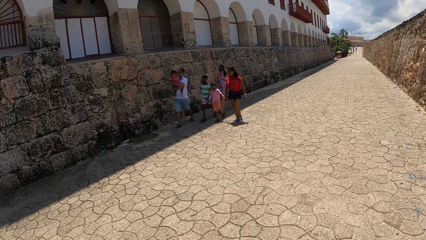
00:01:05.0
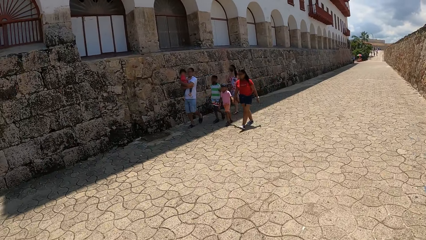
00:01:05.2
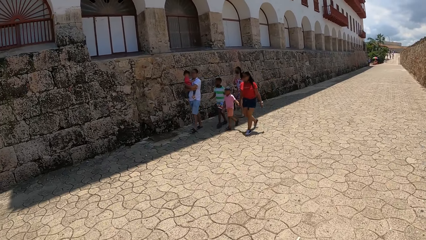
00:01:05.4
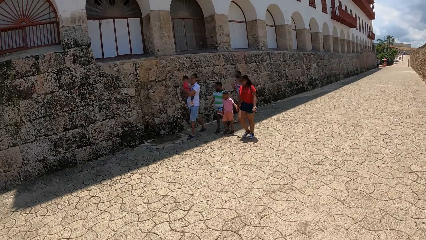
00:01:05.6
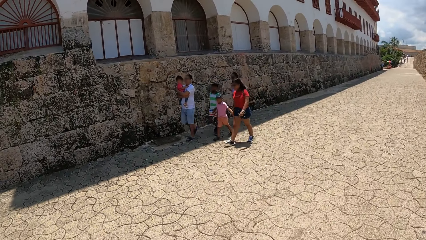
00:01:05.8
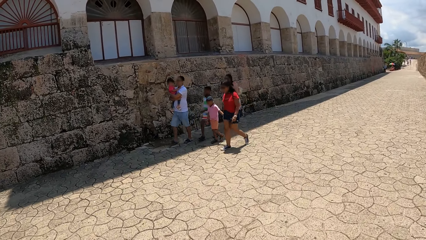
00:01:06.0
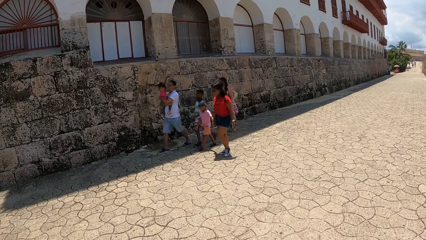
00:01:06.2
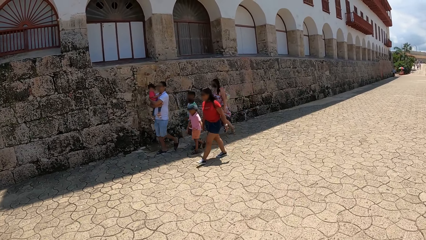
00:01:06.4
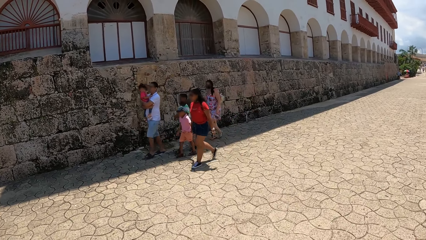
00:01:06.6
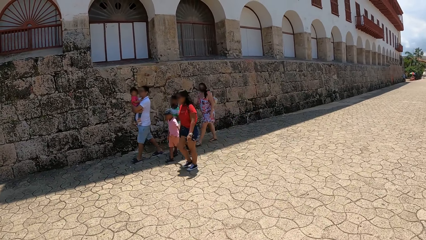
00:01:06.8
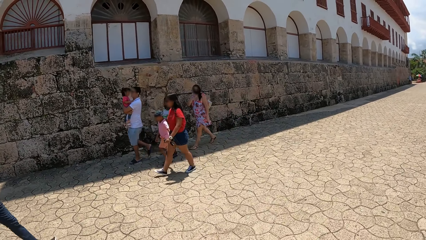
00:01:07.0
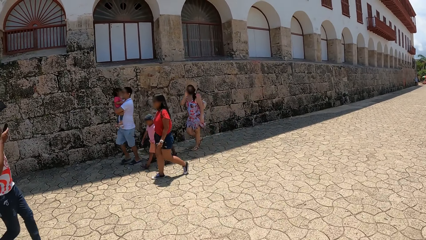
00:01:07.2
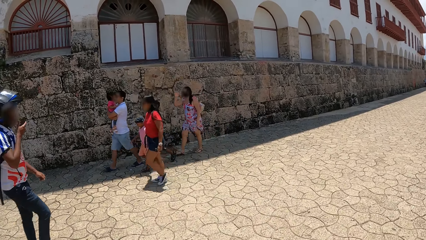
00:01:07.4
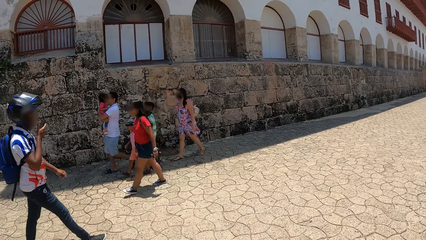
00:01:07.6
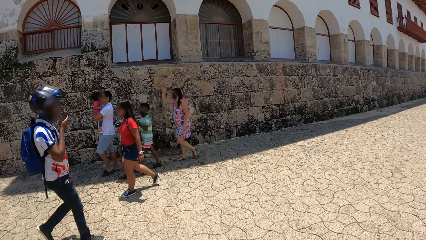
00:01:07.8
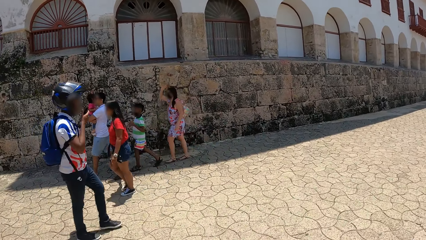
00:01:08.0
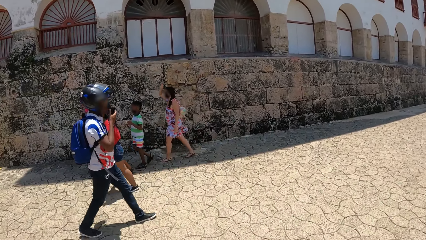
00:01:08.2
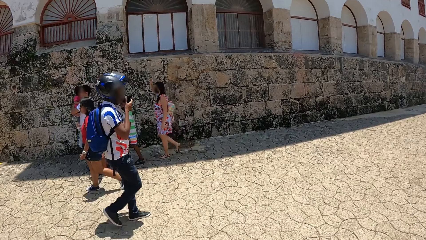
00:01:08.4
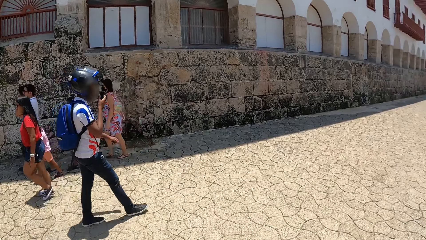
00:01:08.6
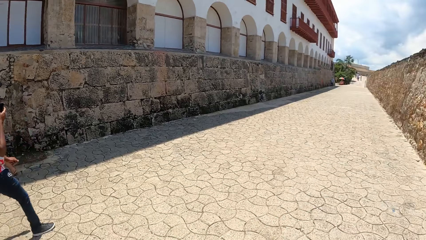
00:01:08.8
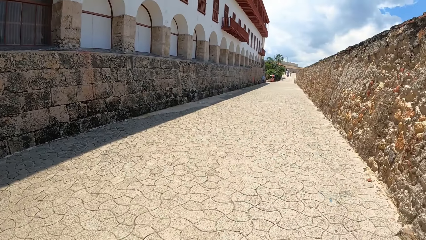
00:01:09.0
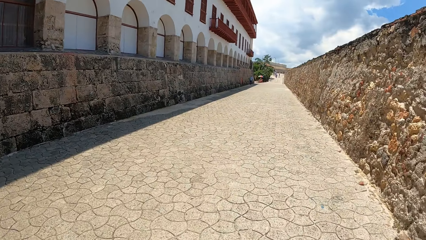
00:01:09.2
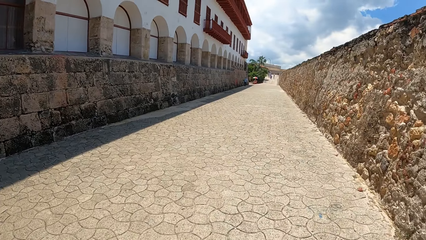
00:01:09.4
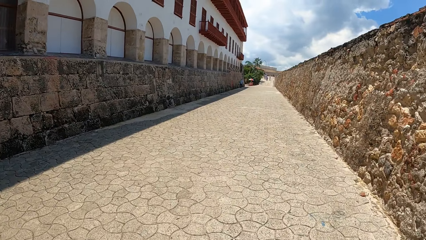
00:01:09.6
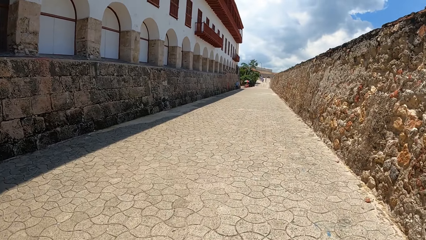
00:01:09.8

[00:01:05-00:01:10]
The camera wearer walks around.

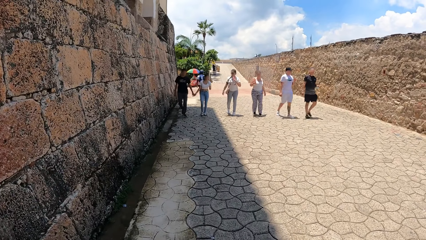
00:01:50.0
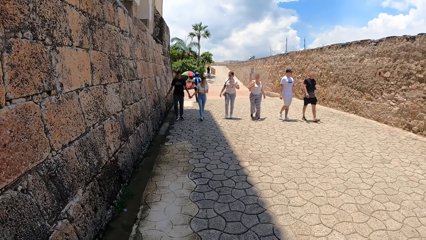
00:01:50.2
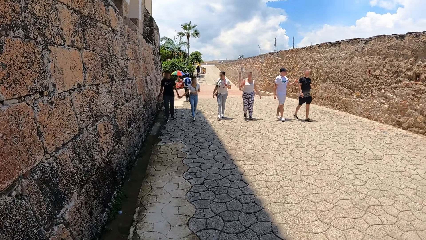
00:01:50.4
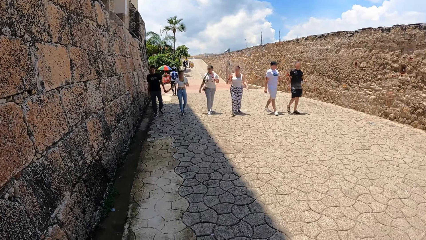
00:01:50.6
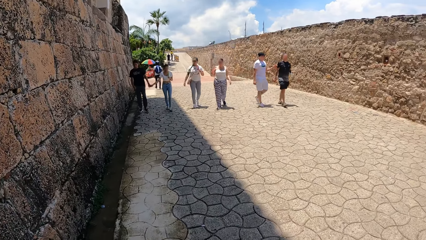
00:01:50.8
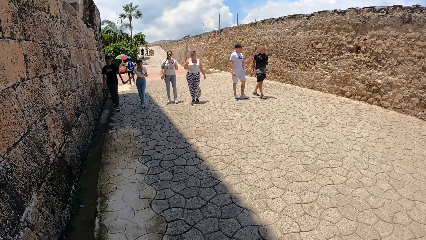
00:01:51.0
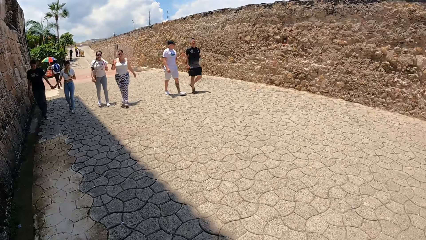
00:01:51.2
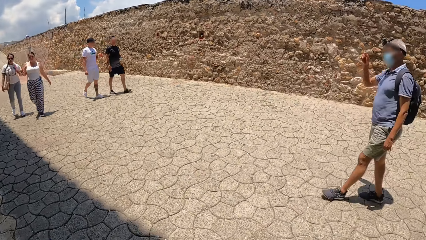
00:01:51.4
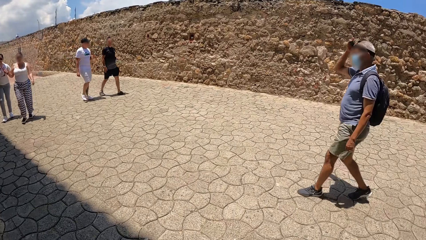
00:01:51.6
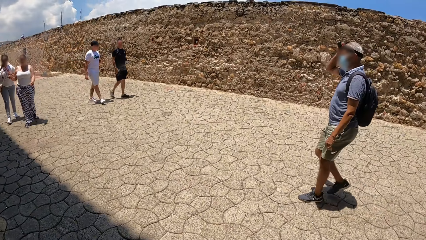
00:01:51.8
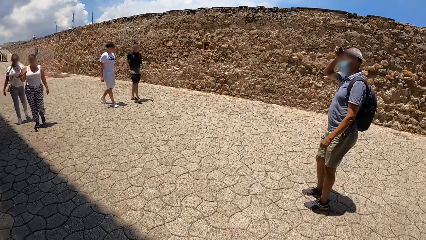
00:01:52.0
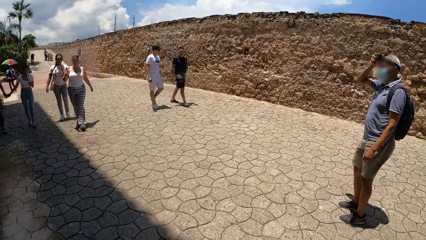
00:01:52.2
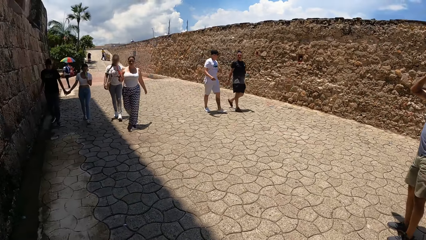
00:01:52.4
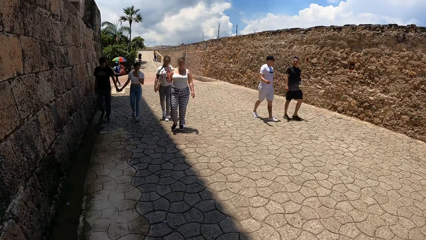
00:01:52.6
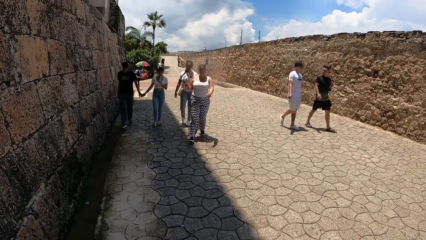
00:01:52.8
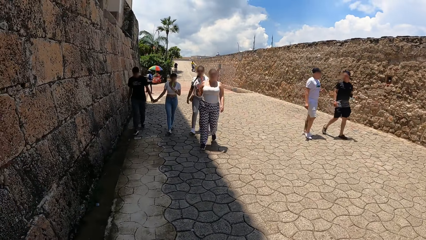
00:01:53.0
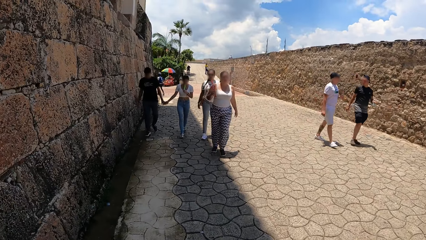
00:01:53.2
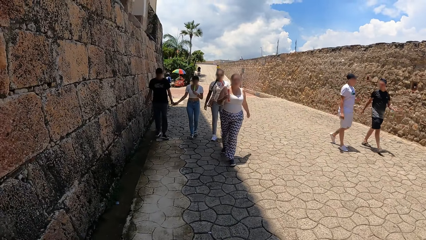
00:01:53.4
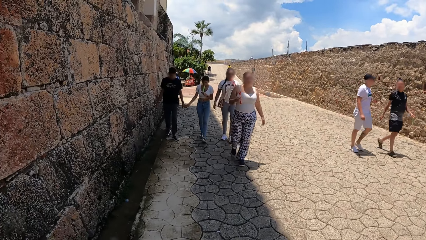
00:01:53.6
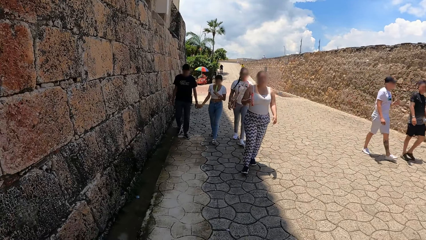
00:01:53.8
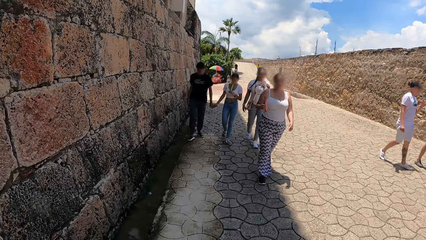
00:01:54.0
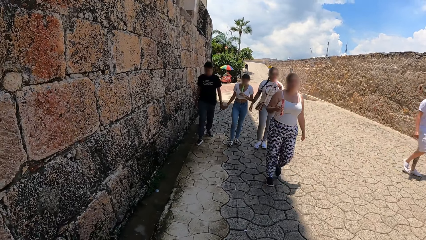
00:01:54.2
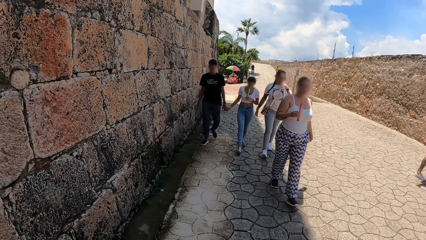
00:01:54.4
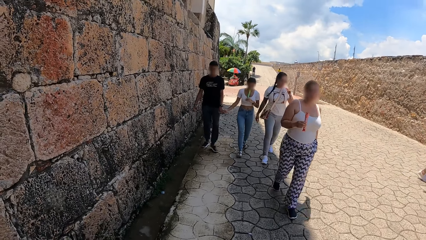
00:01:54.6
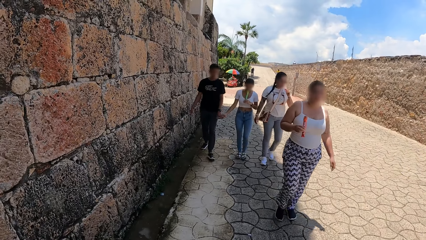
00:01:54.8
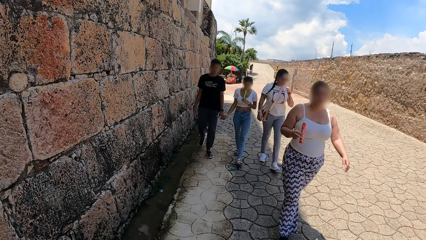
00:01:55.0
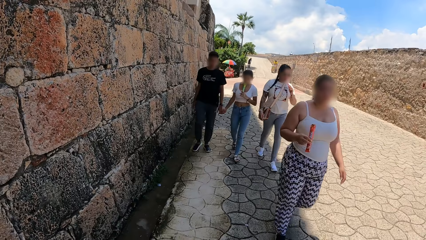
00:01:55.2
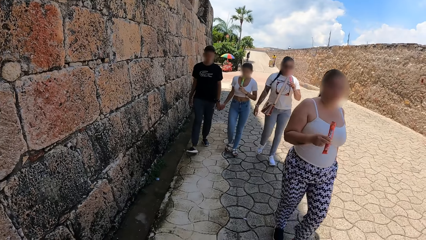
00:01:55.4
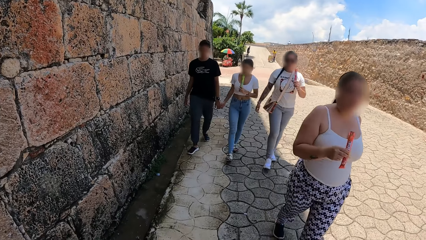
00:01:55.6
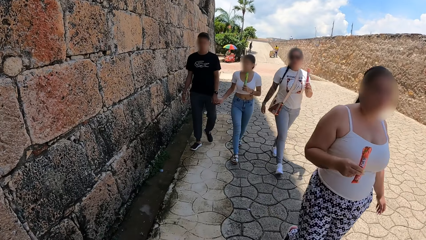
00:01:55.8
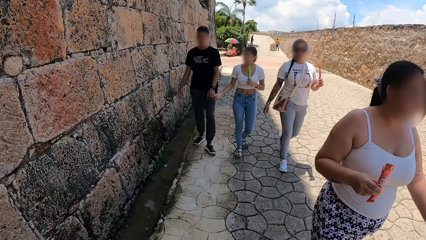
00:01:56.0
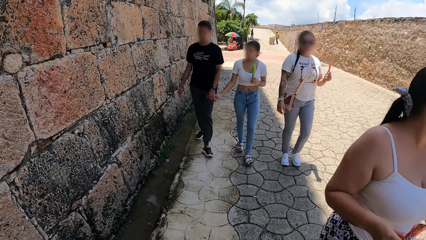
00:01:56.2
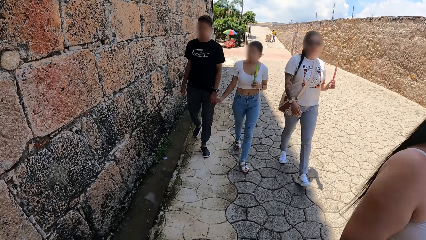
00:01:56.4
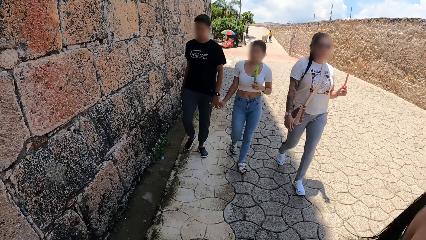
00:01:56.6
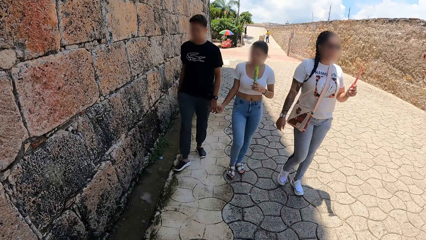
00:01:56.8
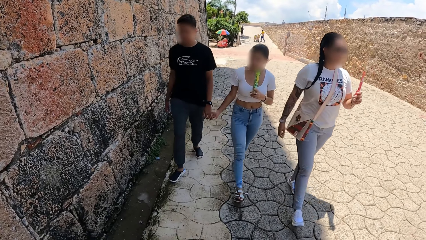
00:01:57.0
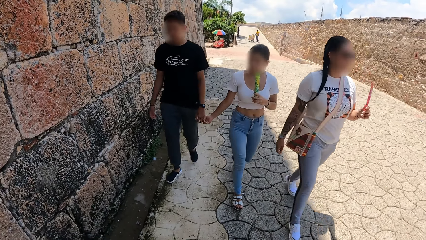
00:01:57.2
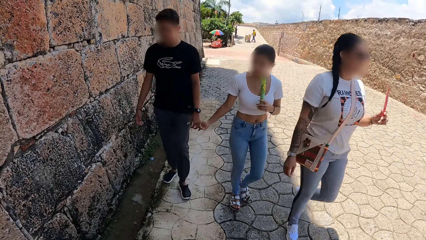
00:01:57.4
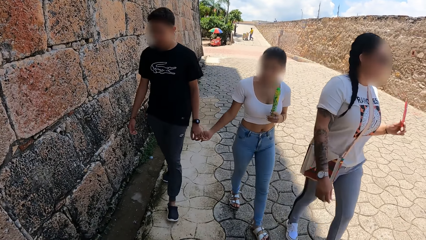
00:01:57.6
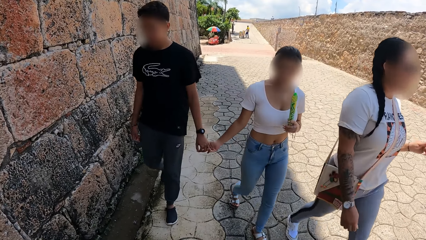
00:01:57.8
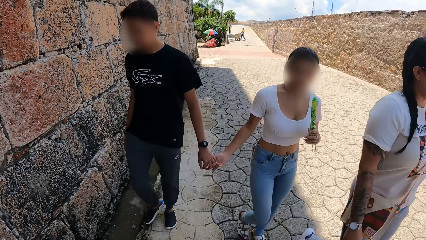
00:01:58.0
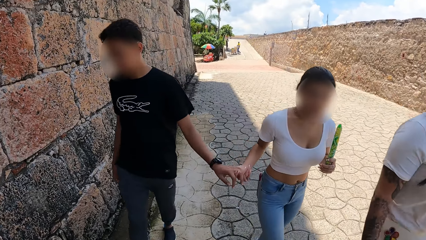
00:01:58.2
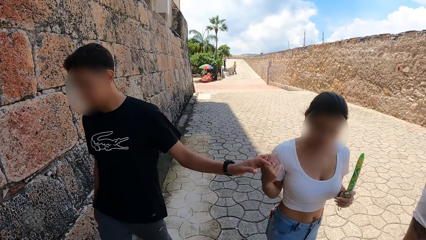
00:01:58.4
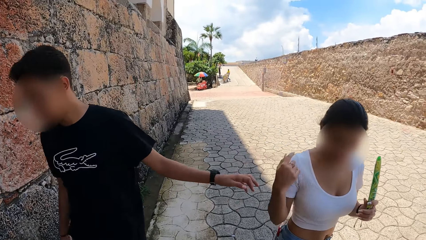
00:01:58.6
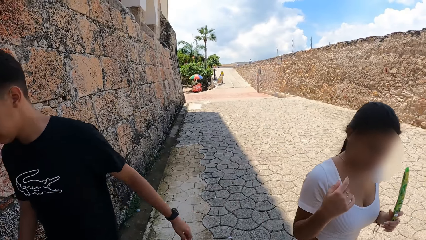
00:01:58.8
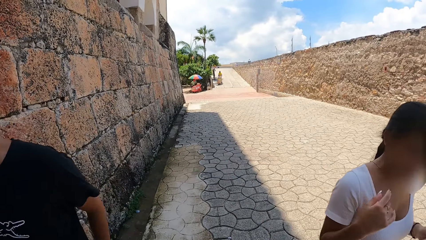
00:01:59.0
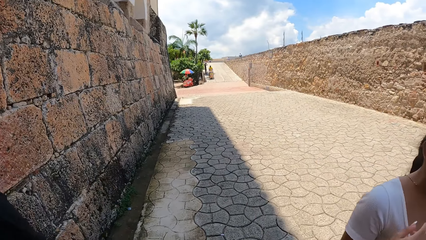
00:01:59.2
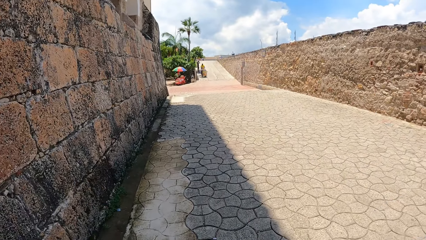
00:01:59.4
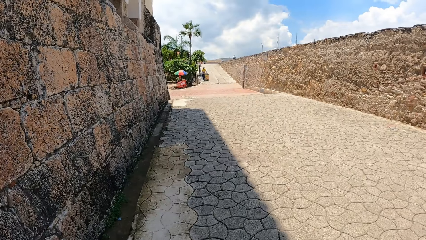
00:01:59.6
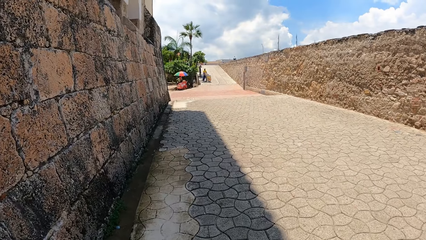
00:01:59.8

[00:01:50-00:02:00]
The camera wearer looks around the compound.
